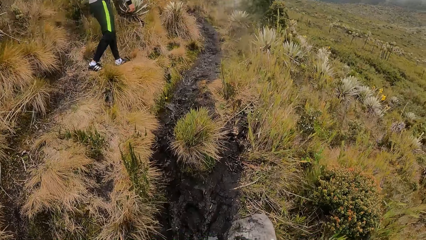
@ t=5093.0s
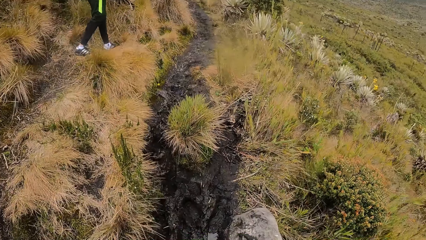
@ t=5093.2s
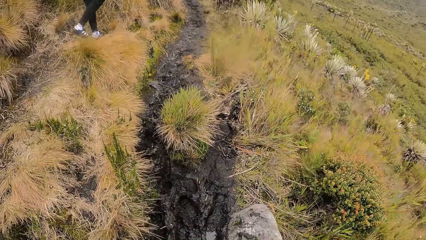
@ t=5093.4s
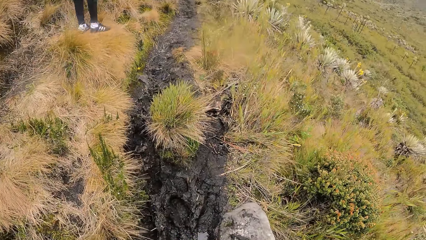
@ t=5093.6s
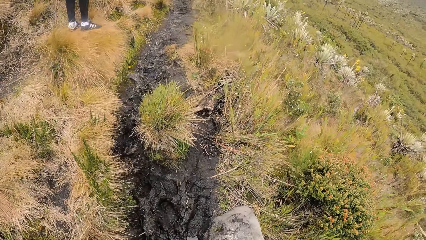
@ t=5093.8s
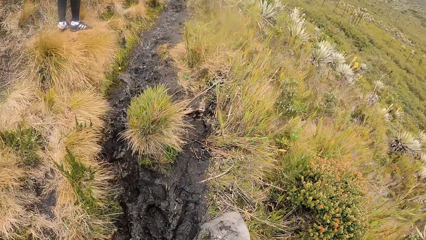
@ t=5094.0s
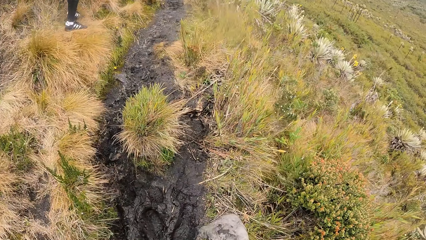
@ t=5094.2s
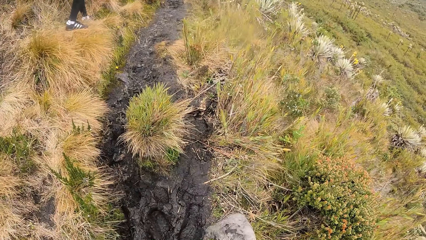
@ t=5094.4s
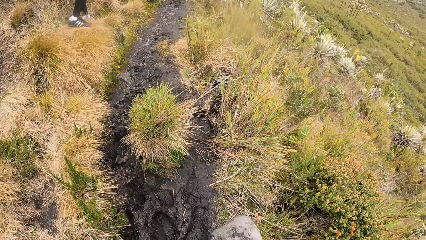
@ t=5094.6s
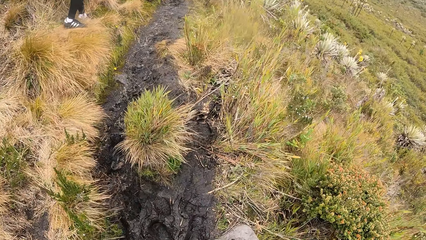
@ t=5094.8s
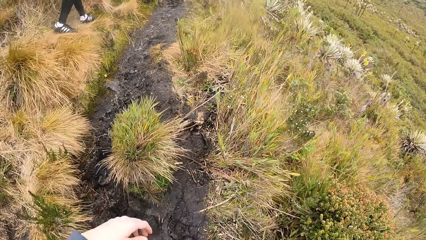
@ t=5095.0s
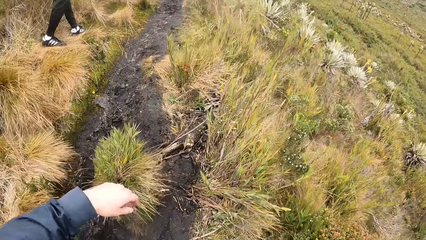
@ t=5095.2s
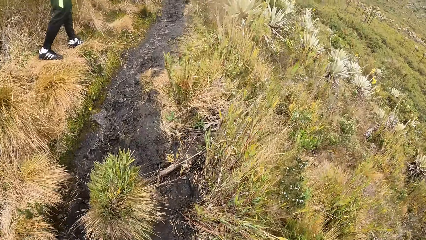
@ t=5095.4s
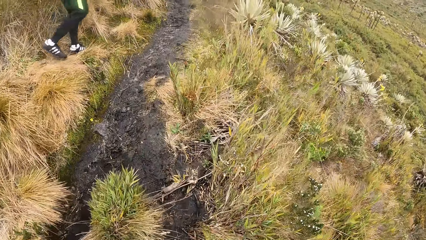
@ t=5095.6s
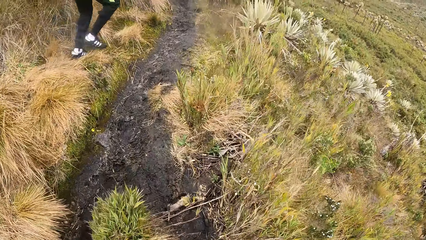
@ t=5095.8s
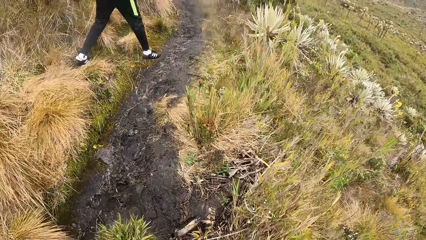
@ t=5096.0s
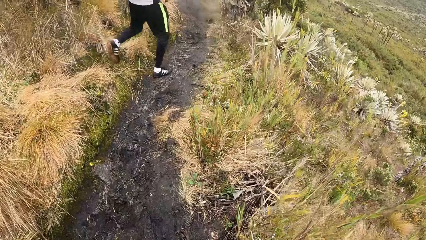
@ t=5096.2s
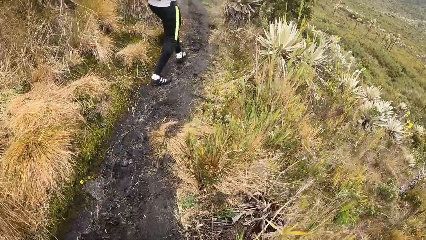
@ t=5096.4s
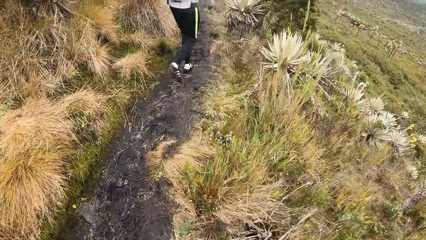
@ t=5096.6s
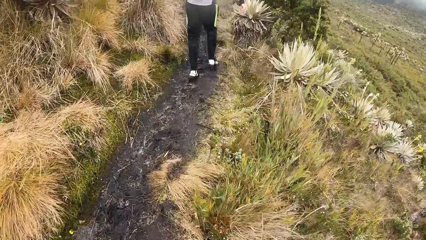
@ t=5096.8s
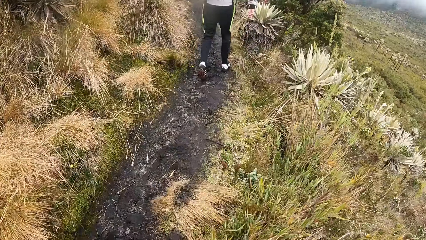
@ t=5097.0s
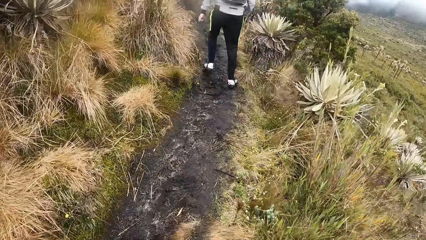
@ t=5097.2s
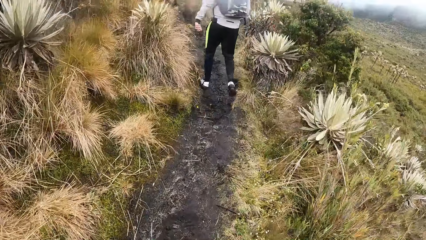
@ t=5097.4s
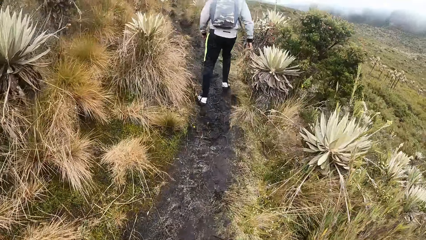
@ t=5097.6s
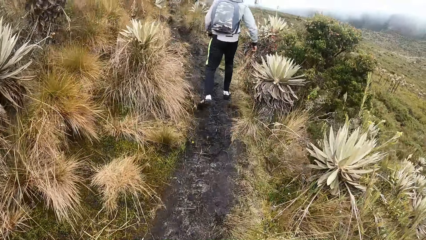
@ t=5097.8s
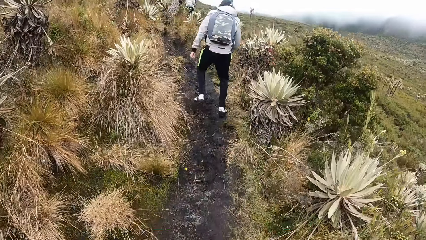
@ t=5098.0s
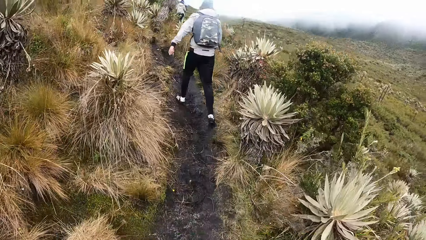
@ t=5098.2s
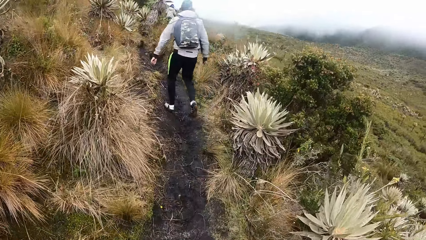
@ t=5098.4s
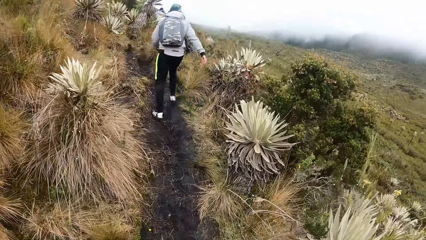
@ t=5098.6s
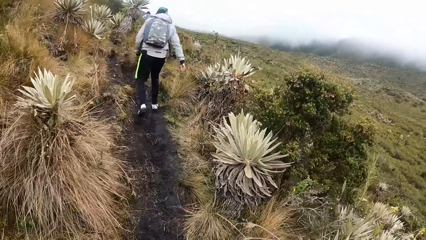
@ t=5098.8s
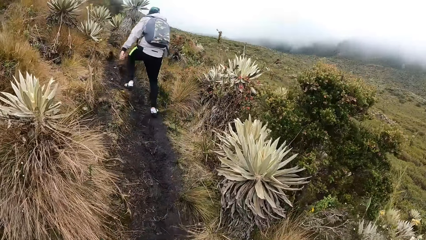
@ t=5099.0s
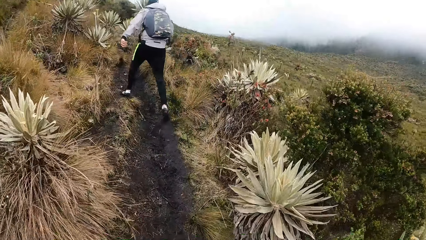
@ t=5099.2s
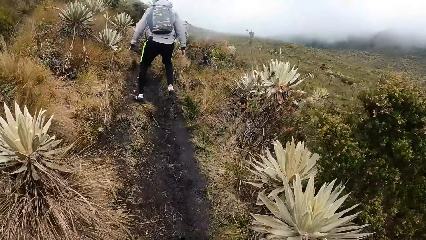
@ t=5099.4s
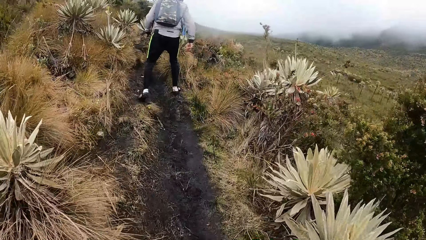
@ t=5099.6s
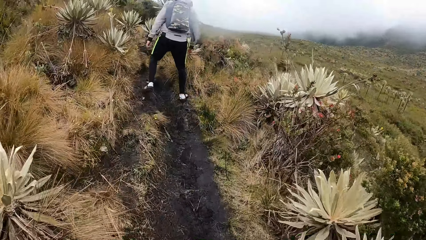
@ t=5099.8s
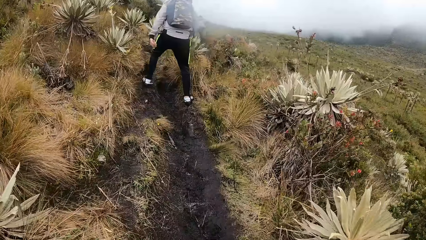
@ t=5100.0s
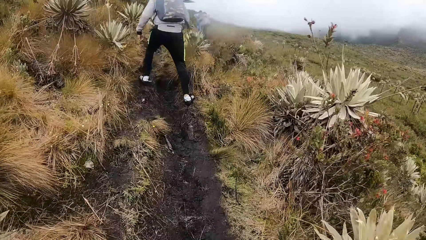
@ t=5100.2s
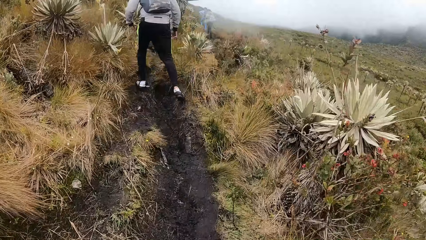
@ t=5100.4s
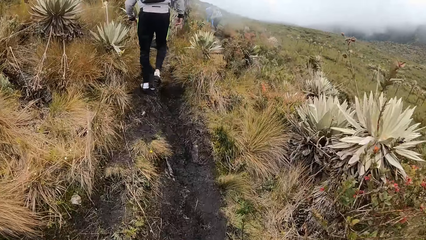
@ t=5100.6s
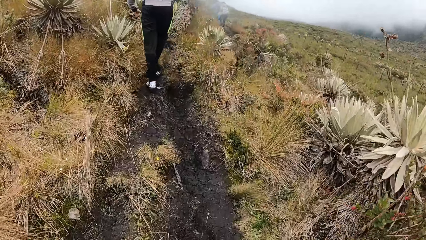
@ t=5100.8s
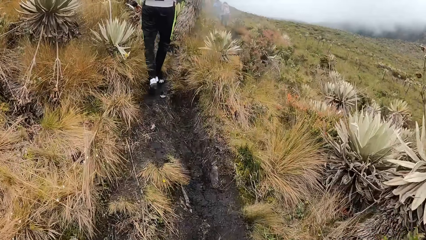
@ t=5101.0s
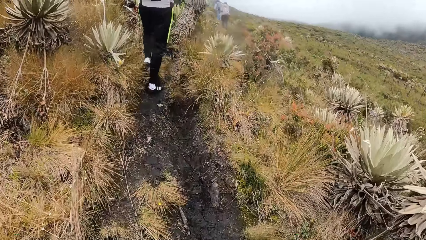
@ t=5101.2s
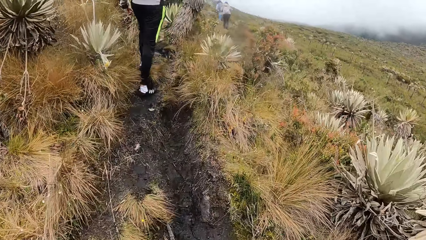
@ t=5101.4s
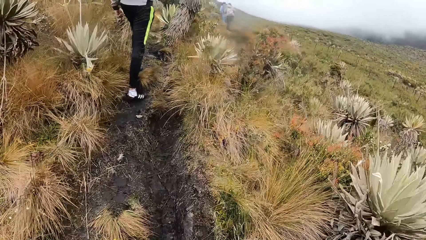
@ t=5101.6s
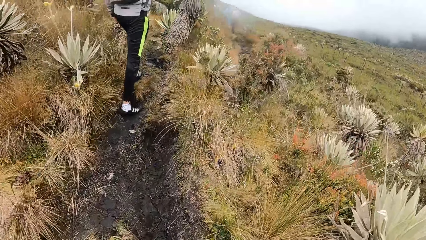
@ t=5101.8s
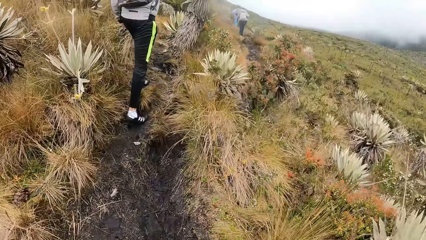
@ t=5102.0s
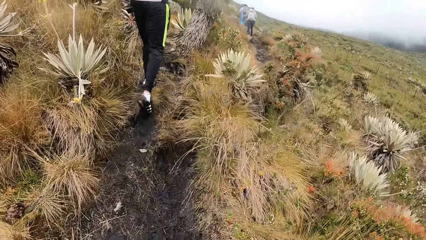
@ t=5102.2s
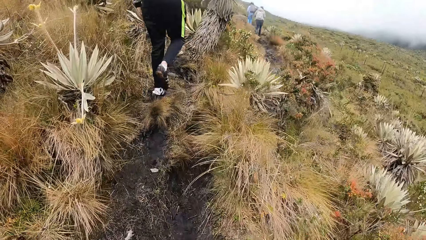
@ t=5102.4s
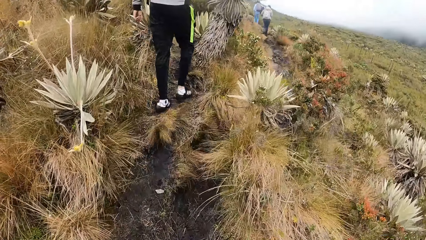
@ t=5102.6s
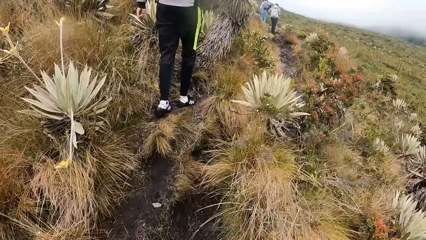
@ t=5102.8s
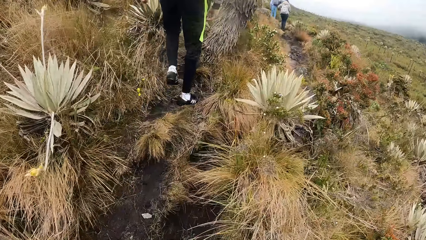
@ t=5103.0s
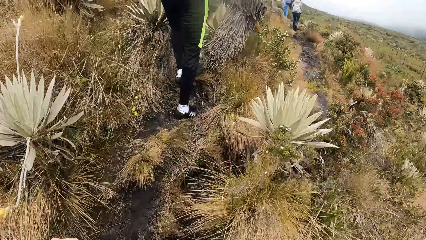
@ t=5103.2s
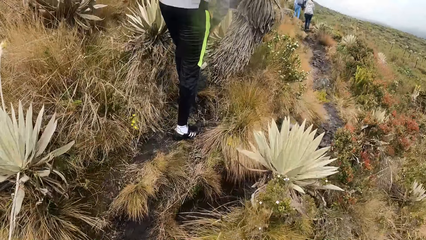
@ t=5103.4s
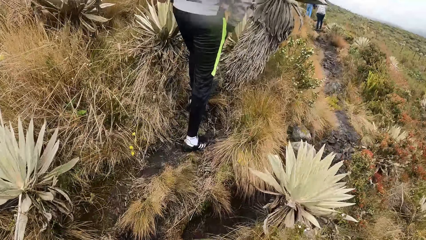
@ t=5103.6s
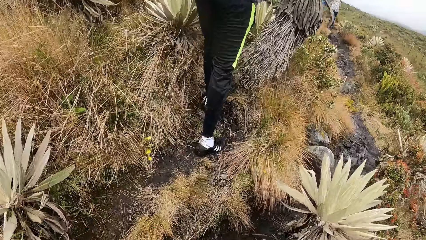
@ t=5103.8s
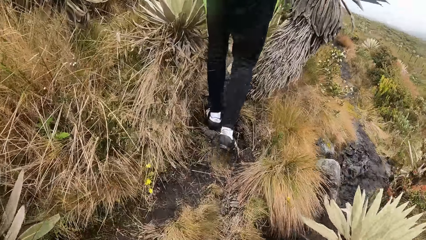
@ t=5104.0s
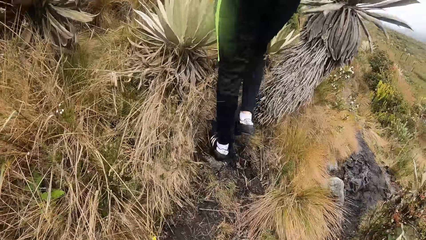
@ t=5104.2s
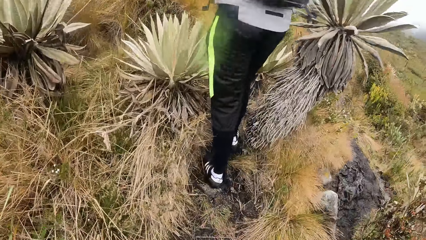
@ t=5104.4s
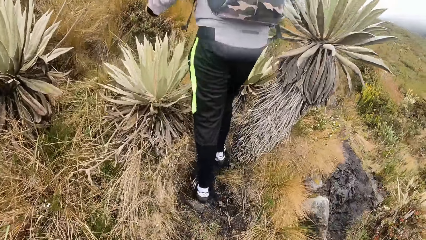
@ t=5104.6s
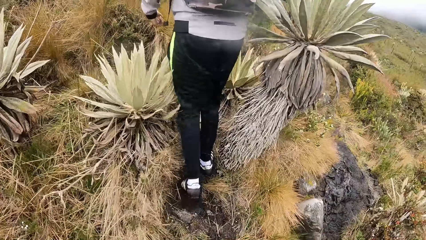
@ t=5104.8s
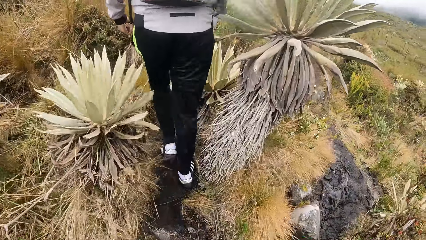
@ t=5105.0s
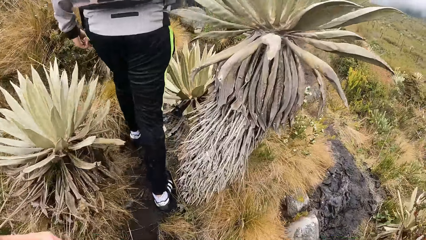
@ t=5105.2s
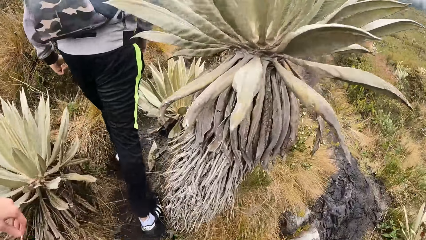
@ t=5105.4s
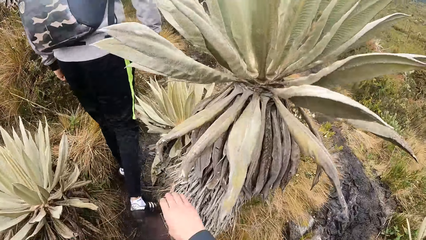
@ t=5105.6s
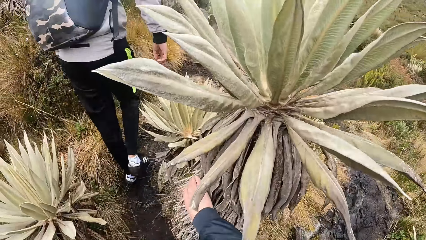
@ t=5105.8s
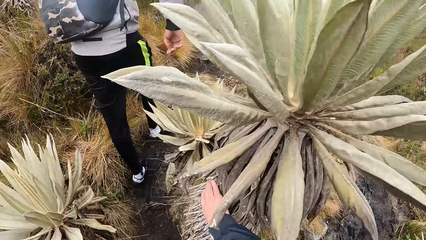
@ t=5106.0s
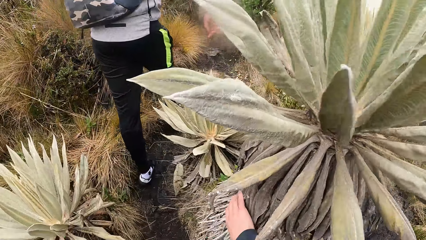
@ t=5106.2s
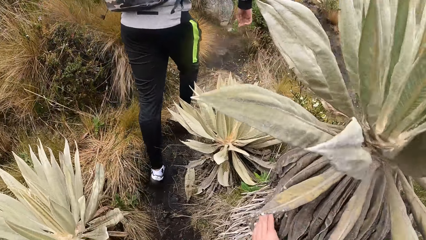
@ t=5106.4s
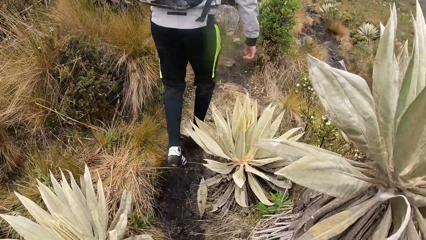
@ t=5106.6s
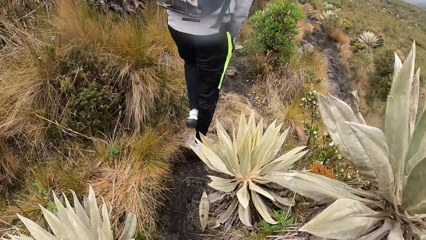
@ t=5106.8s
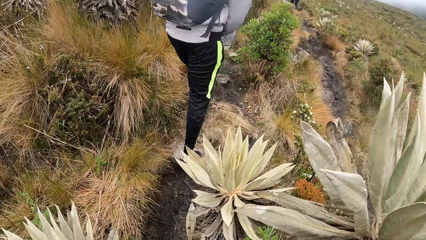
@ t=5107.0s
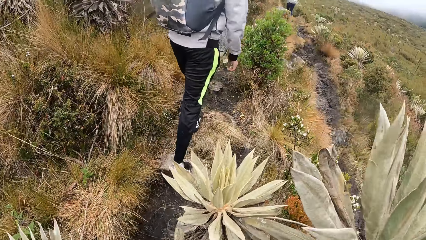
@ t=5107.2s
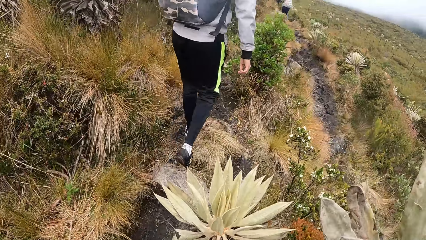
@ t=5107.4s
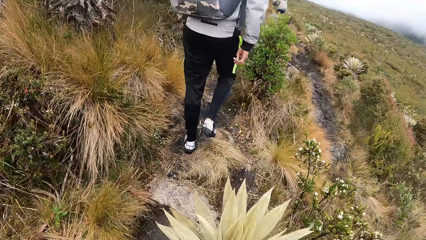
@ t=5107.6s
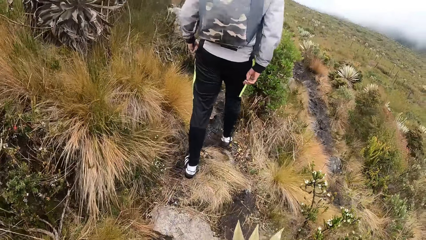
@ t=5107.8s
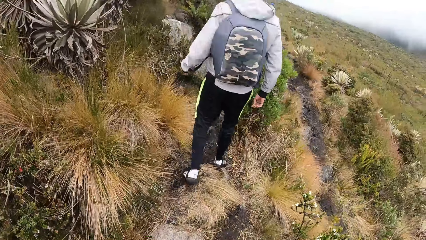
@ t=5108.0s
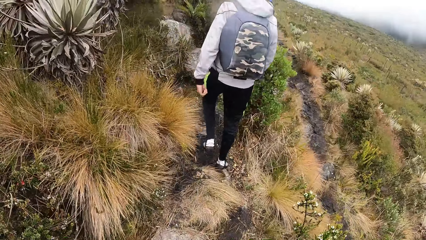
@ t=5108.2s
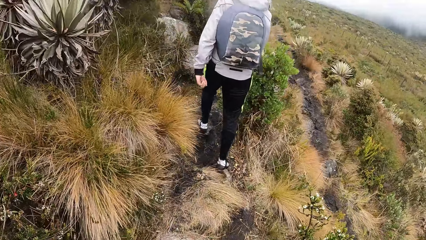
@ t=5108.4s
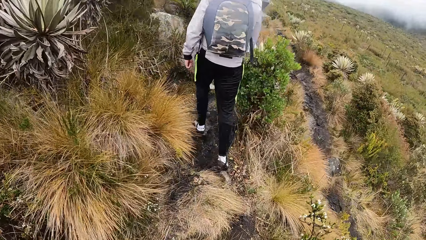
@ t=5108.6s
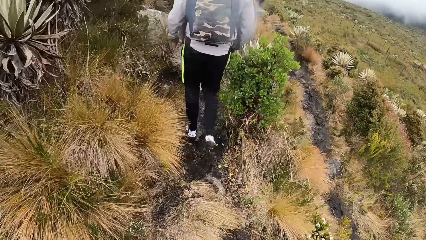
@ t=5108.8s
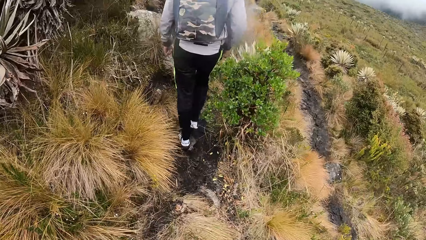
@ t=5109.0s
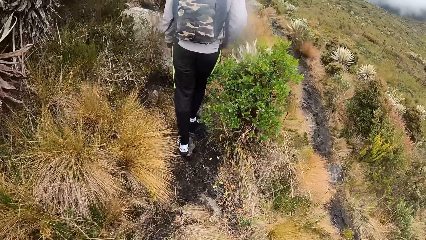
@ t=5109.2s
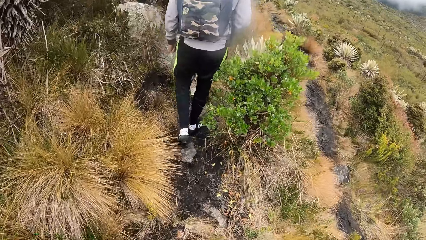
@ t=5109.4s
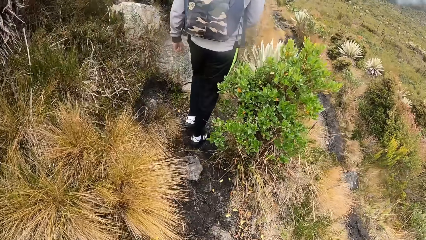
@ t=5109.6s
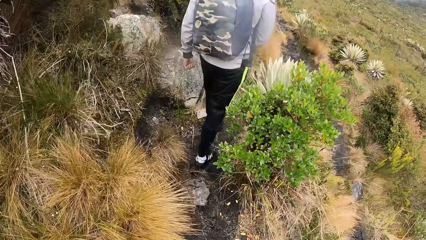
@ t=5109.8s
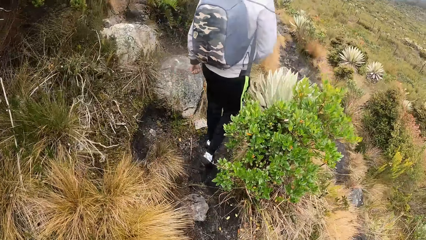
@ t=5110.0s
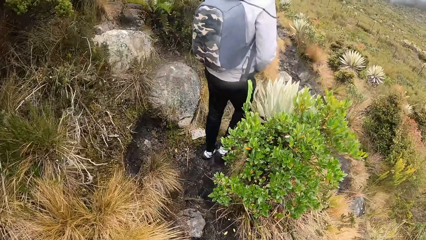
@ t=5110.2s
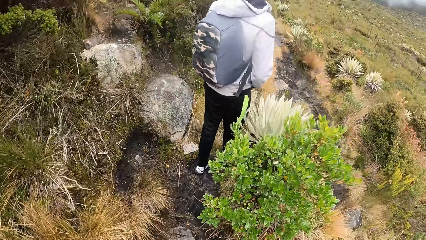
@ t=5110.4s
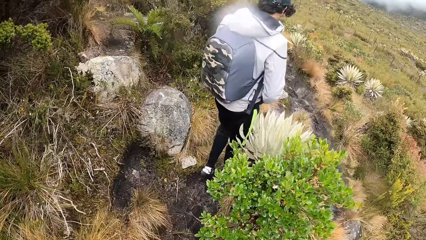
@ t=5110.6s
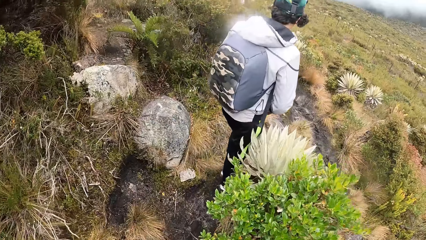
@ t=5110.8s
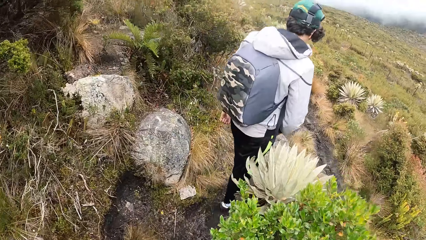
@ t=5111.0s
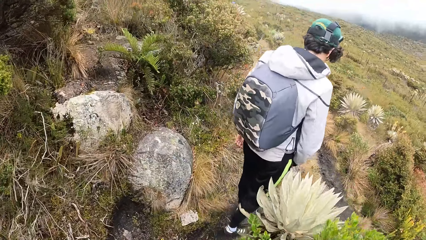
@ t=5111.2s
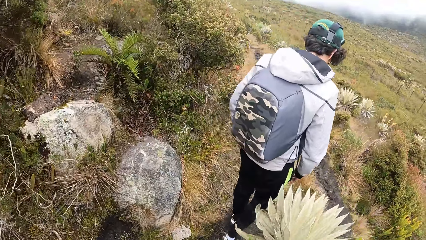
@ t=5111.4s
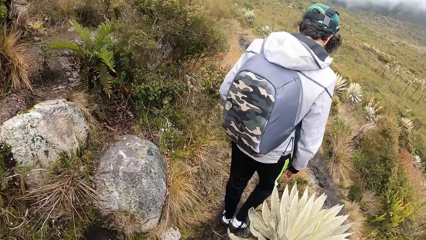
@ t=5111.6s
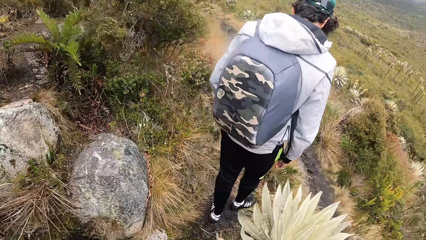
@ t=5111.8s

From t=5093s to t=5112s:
The camera wearer walks through the field, up the mountain. She touches a shrub with her right hand.
